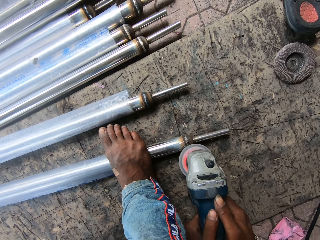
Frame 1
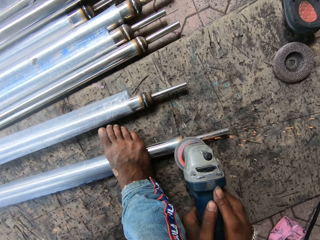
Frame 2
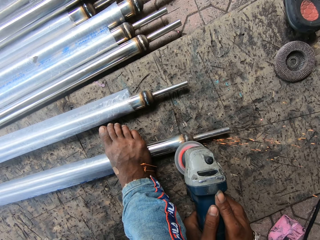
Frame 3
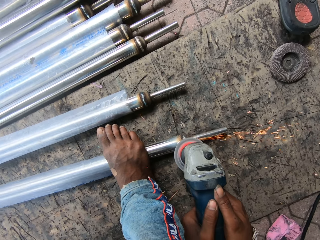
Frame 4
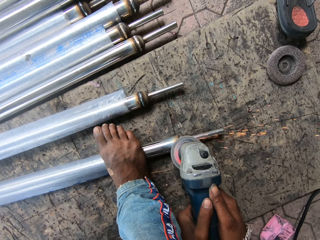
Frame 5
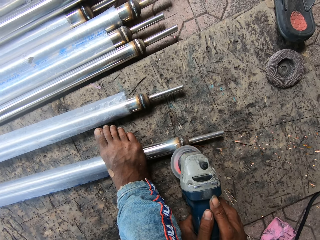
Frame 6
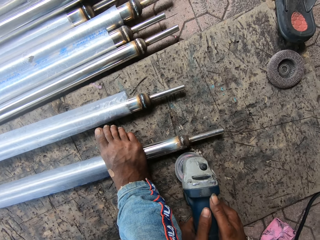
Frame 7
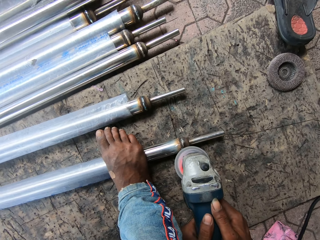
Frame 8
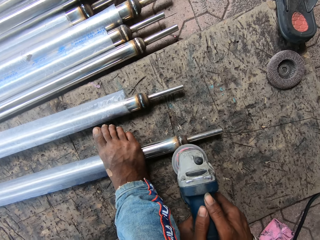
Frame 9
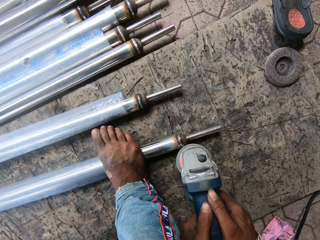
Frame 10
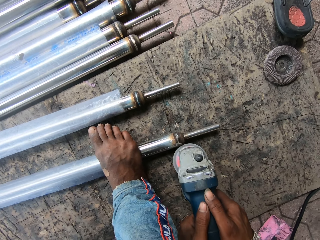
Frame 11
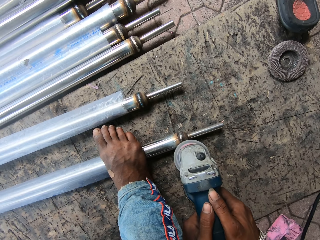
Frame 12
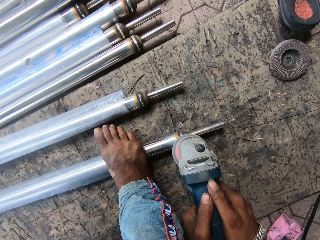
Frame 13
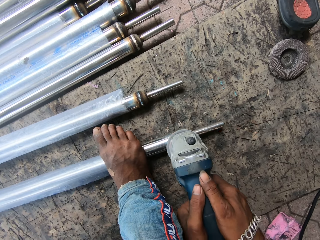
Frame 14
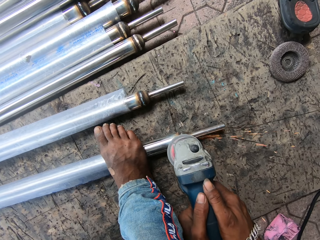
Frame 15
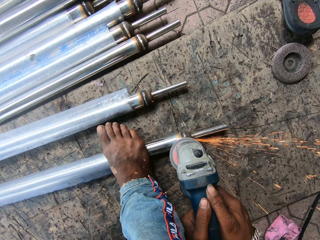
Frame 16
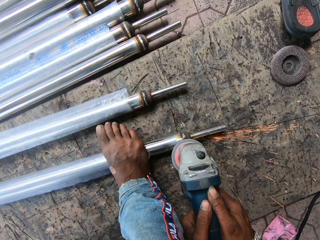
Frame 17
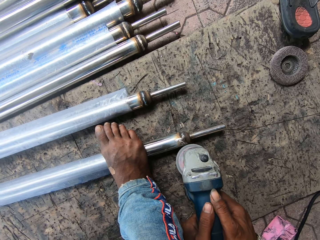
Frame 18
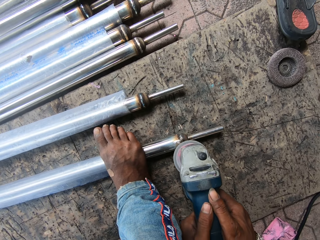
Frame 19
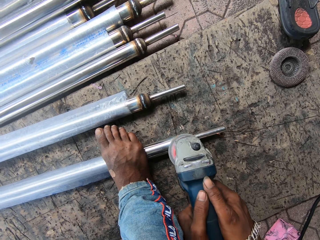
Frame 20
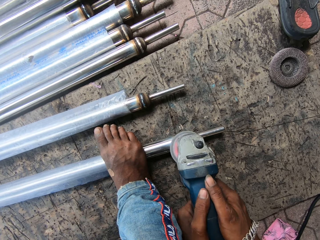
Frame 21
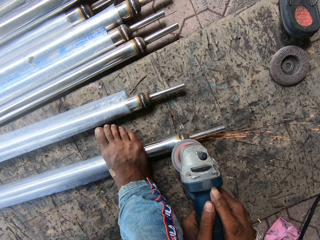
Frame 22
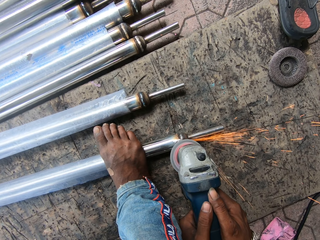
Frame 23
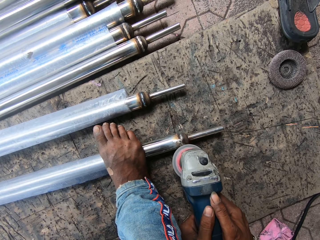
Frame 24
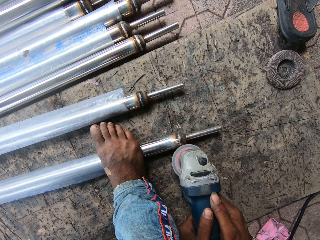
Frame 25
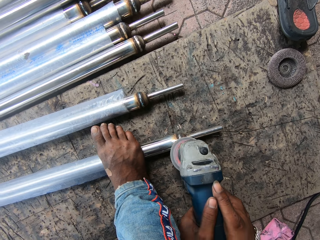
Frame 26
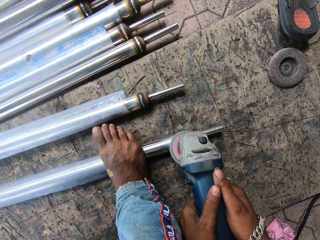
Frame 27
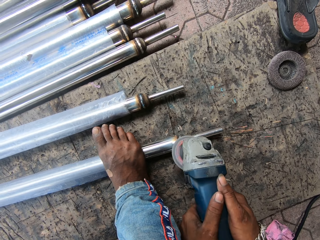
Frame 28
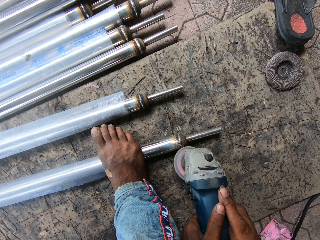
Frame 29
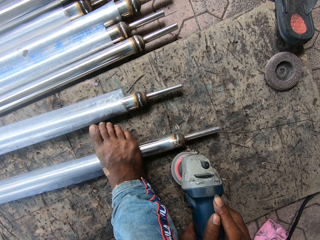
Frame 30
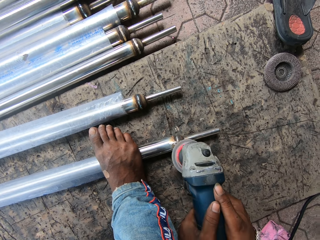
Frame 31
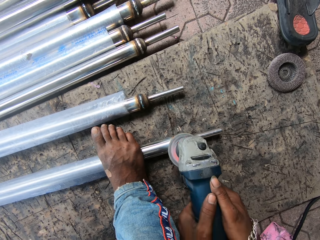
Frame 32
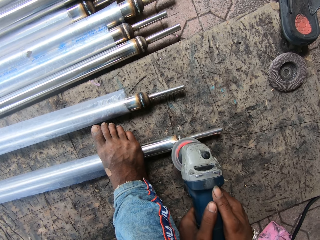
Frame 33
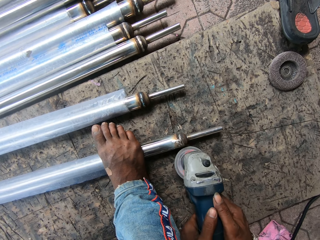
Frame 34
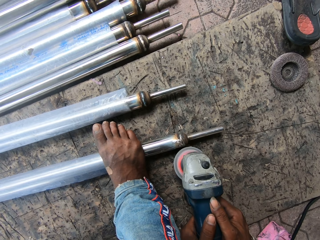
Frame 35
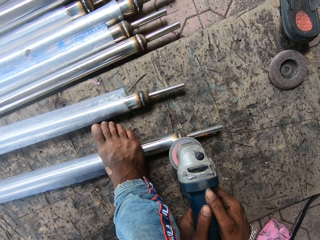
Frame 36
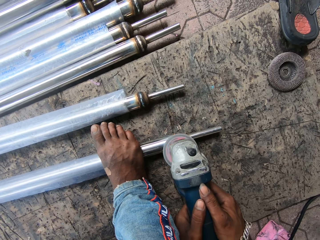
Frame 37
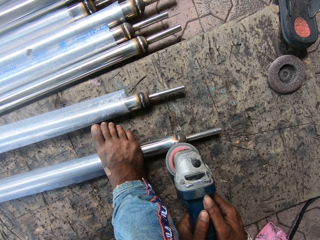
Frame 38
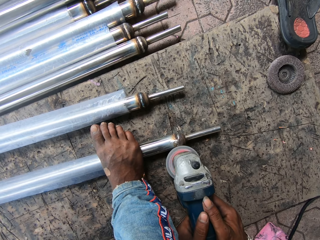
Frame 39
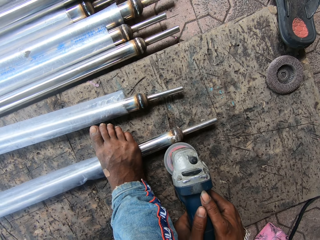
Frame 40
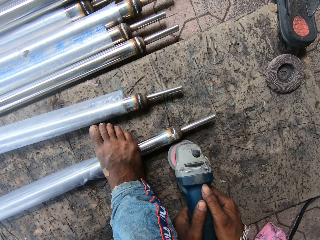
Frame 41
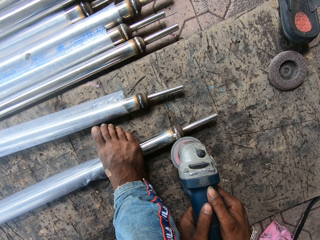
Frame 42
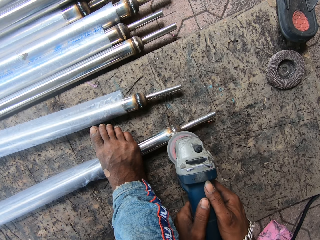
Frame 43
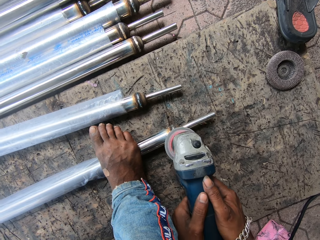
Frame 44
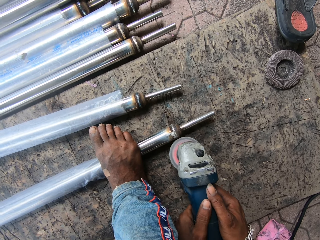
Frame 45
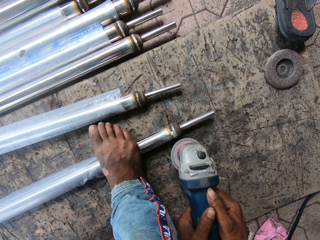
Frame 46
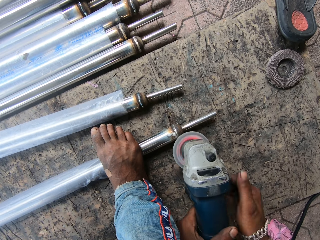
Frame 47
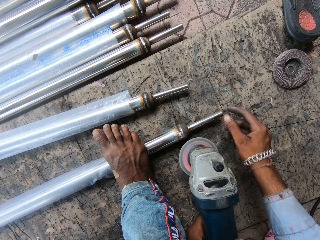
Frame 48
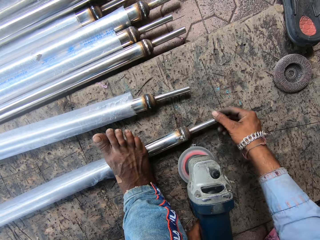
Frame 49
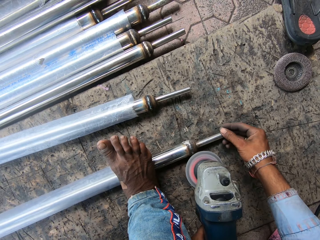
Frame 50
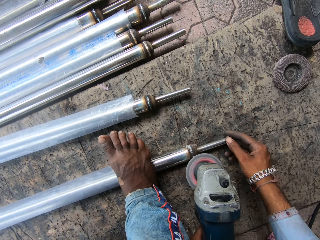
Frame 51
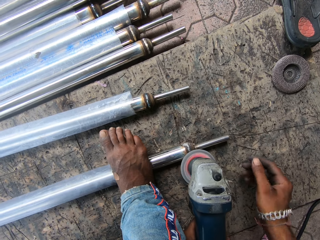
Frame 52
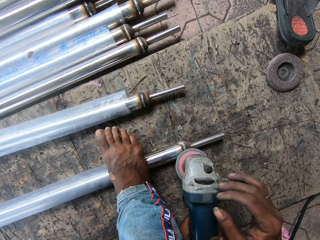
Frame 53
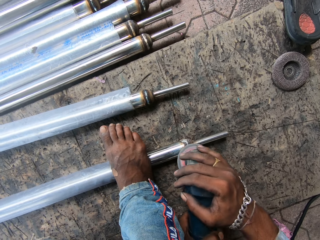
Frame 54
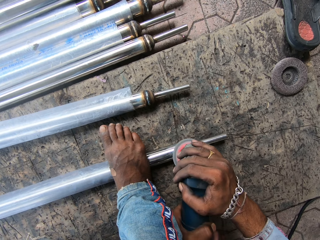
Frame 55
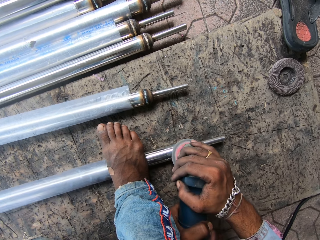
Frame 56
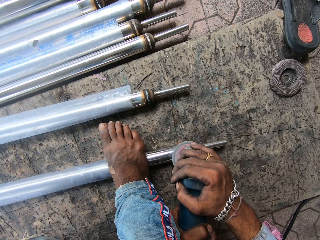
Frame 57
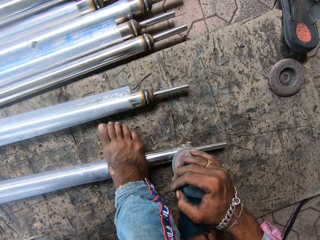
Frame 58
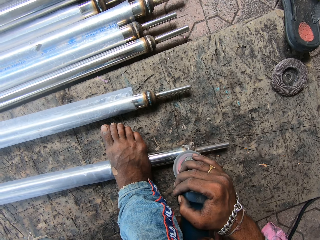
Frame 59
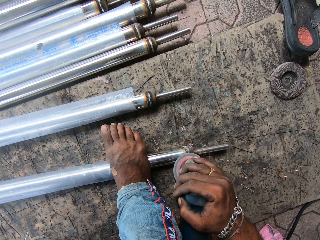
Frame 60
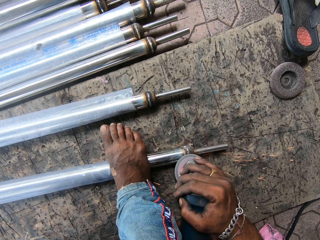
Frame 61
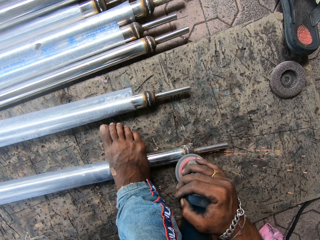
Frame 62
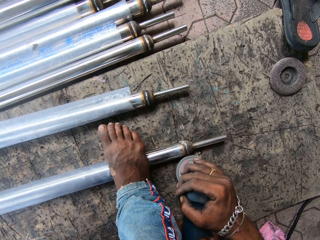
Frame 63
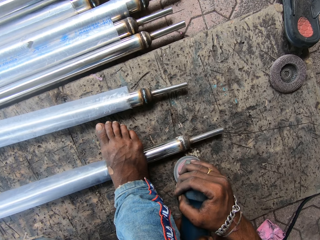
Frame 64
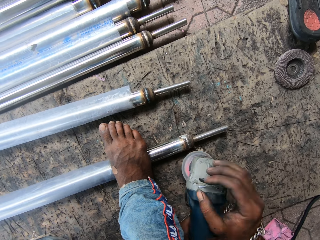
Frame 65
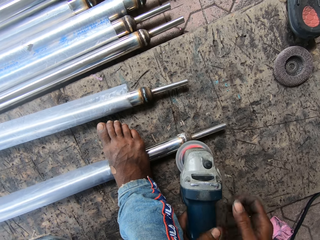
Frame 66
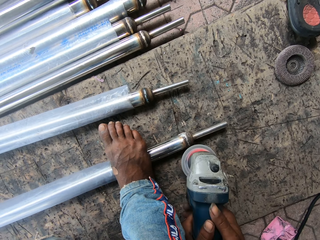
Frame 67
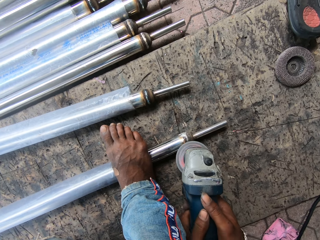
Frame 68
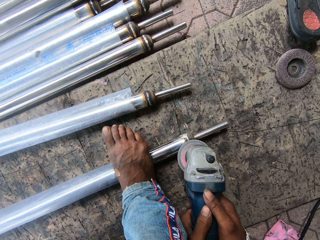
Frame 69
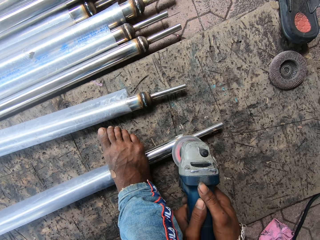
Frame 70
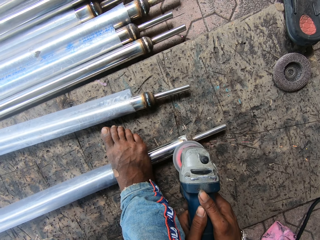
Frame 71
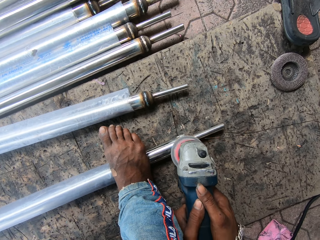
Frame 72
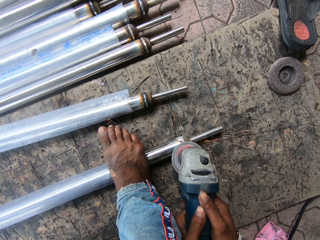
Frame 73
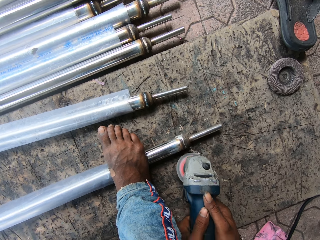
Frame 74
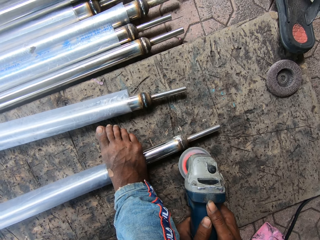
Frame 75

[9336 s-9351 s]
The camera wearer turns metal. They weld the metal. They move the metal with their hand. They screw the metal. They screw the metal again.

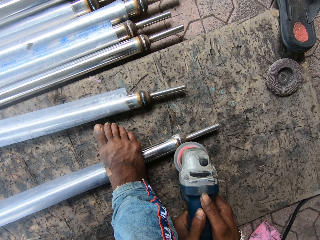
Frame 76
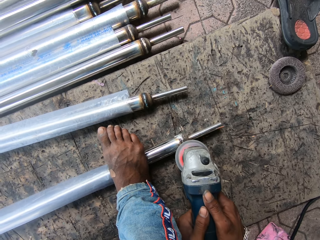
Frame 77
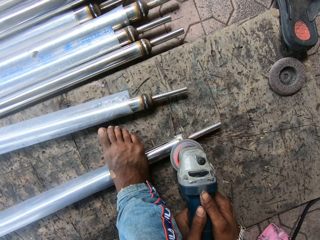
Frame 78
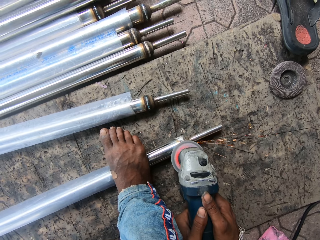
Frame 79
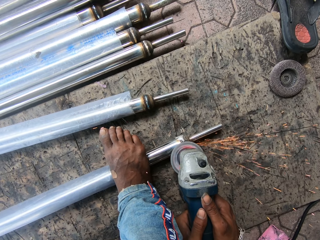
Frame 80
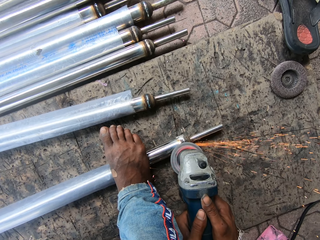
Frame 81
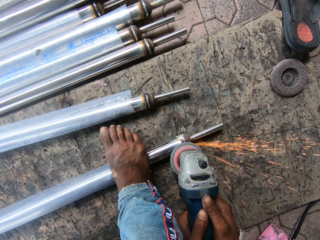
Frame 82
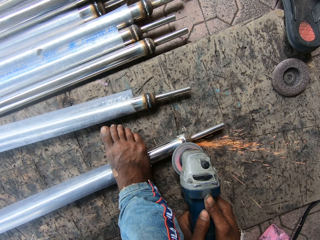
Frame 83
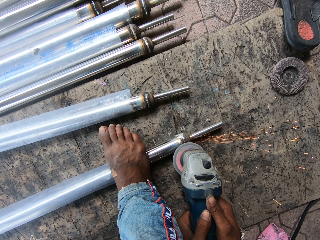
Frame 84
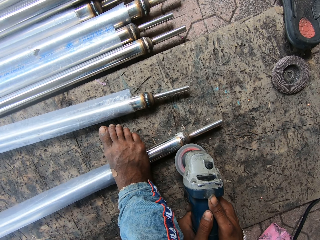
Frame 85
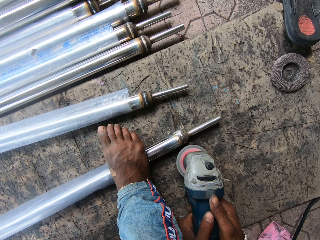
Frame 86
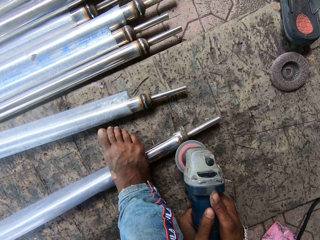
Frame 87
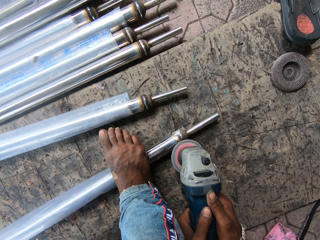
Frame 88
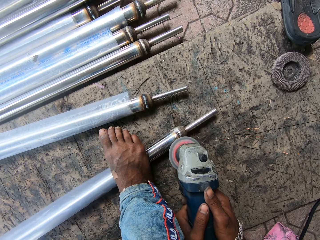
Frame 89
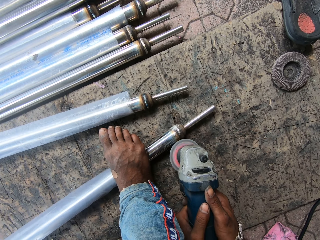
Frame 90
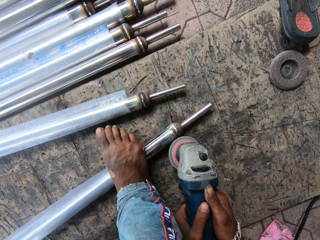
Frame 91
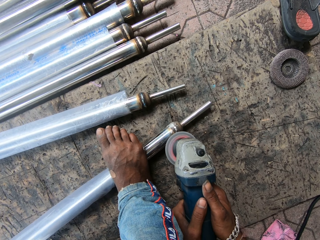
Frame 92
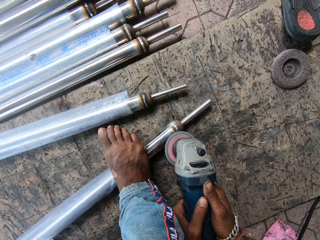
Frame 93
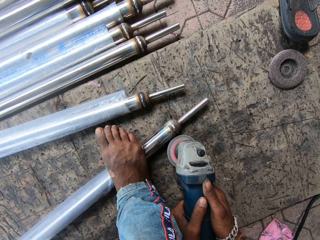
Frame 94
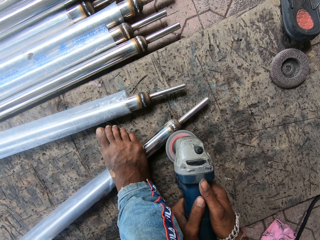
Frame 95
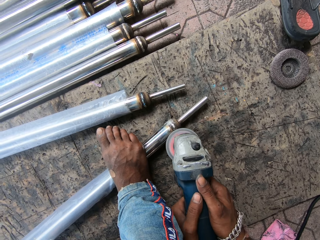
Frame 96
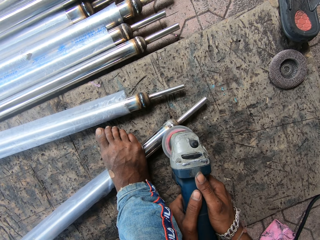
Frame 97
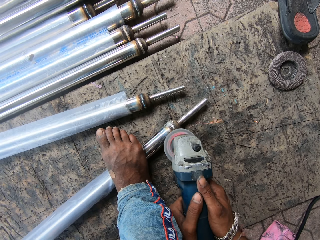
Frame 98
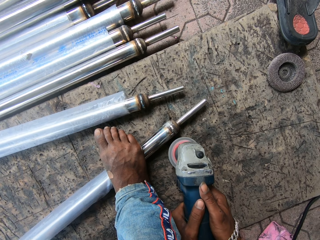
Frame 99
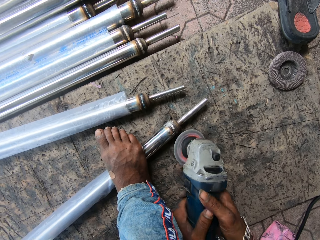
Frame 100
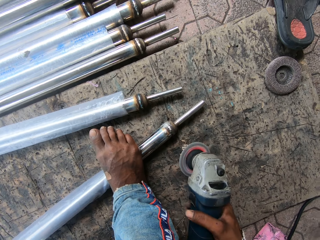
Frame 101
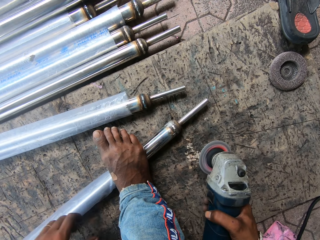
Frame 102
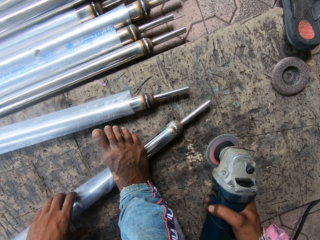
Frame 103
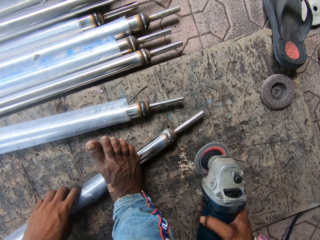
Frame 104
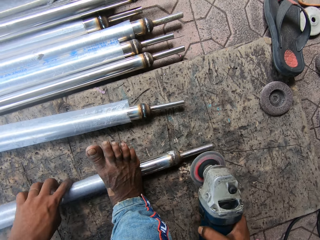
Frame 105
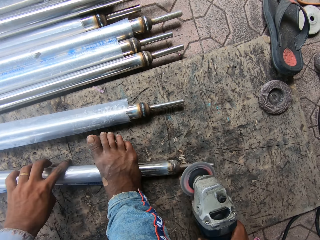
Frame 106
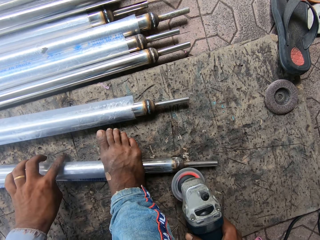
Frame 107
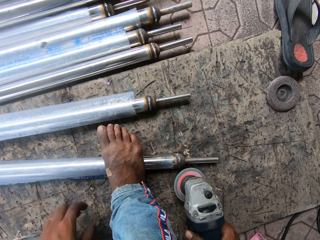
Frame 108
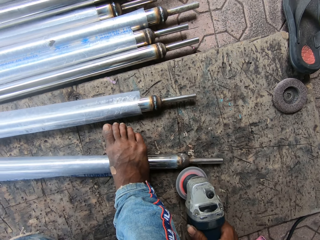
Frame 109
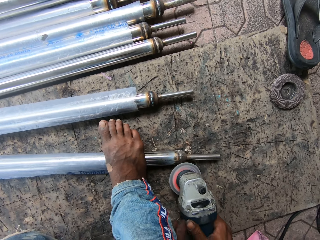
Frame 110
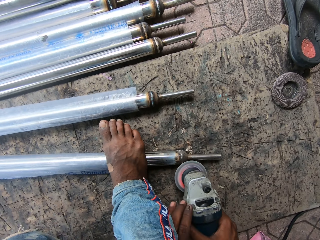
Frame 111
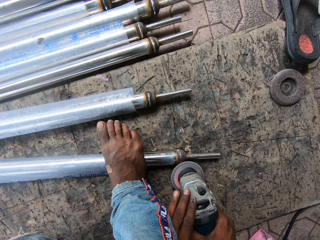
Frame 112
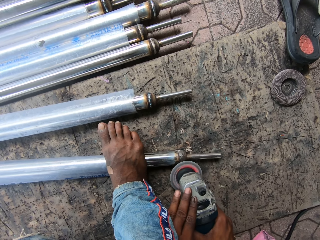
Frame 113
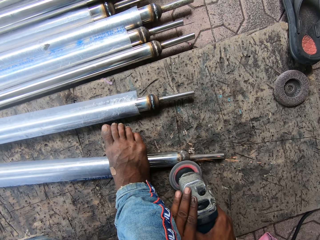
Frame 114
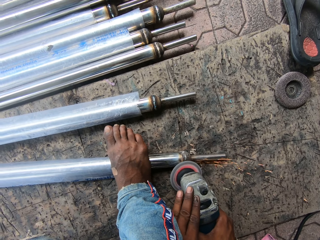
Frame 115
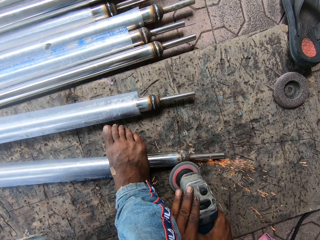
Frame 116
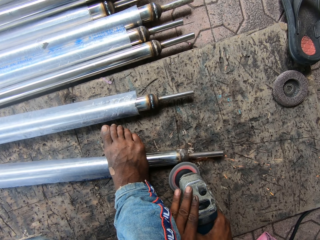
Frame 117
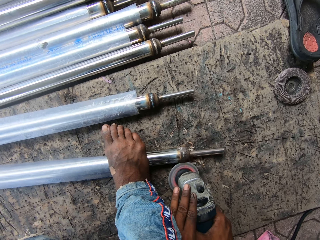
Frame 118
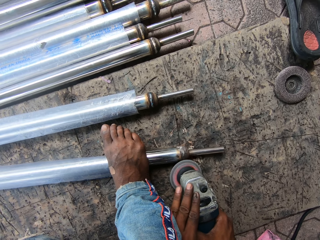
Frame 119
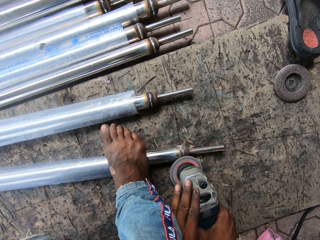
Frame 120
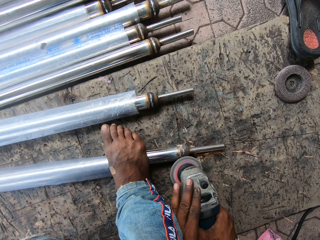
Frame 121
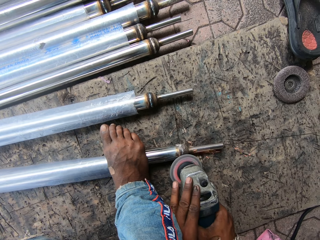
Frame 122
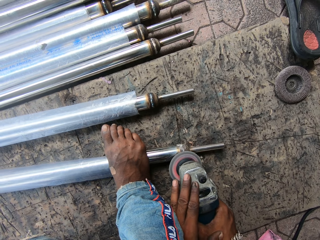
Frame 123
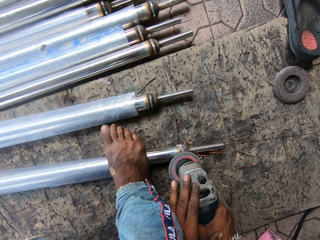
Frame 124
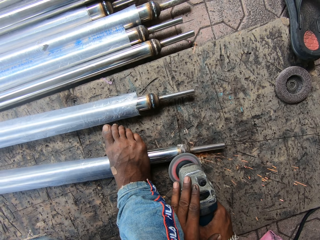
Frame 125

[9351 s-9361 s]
The camera wearer moves metal with their hand. They weld the metal. They screw the metal.
